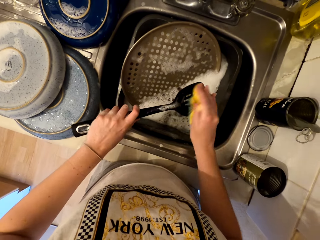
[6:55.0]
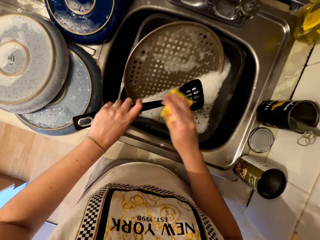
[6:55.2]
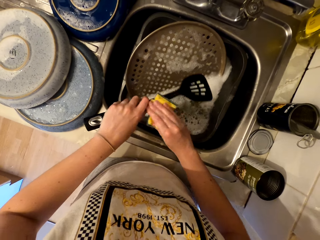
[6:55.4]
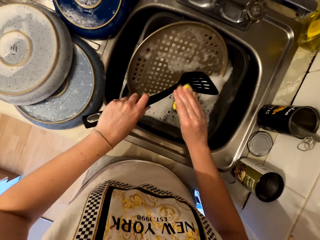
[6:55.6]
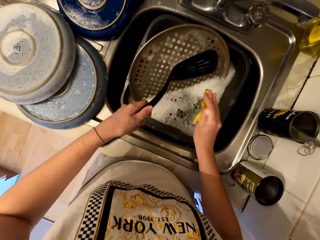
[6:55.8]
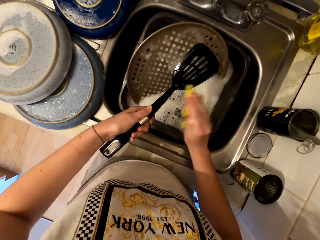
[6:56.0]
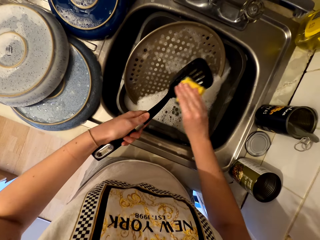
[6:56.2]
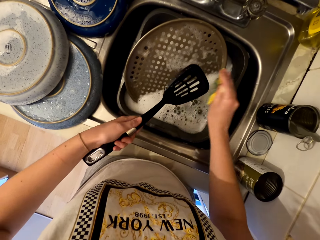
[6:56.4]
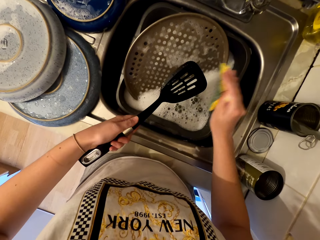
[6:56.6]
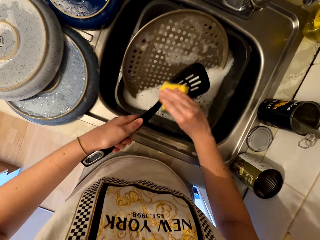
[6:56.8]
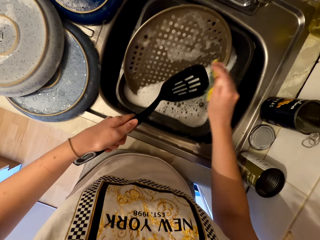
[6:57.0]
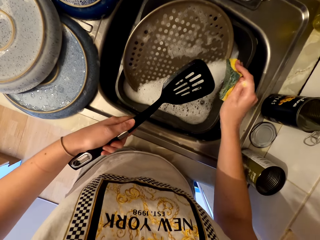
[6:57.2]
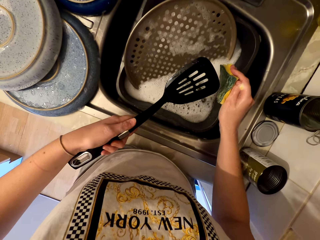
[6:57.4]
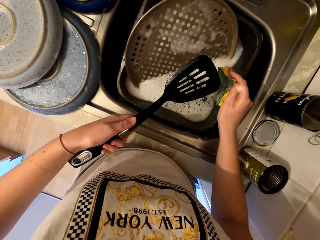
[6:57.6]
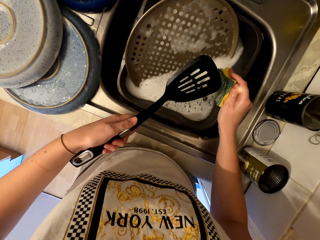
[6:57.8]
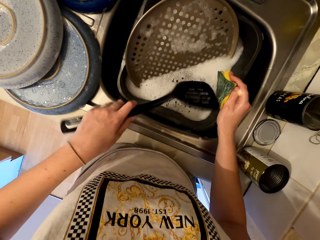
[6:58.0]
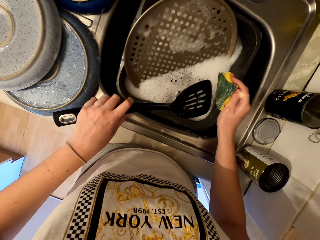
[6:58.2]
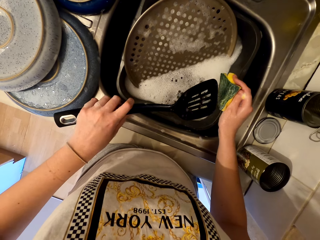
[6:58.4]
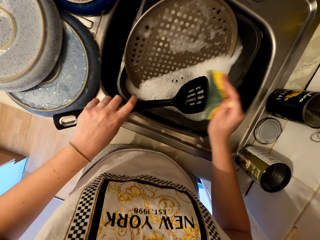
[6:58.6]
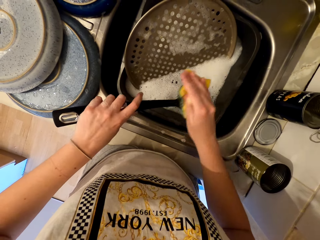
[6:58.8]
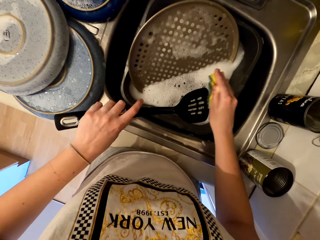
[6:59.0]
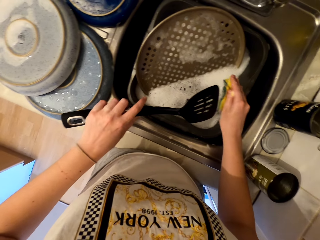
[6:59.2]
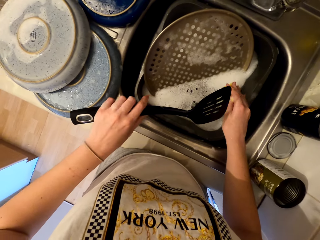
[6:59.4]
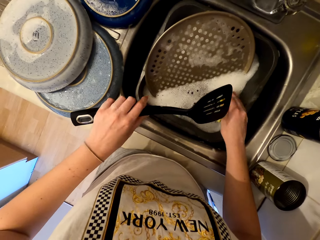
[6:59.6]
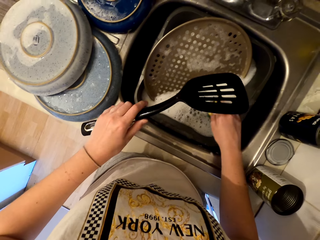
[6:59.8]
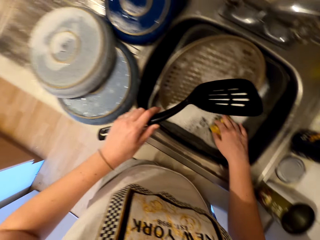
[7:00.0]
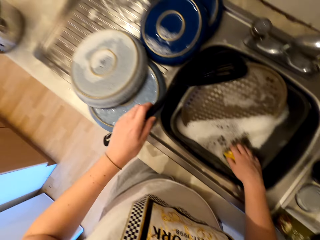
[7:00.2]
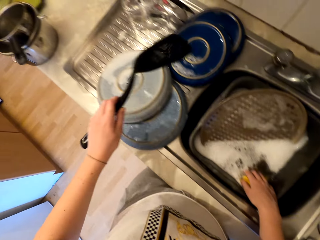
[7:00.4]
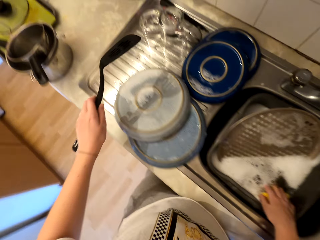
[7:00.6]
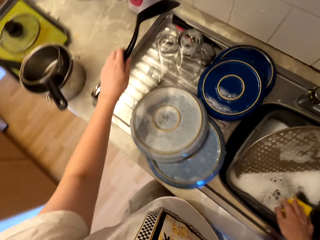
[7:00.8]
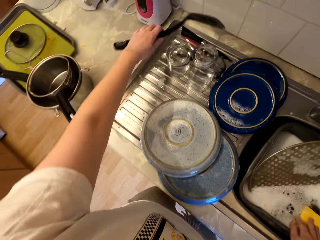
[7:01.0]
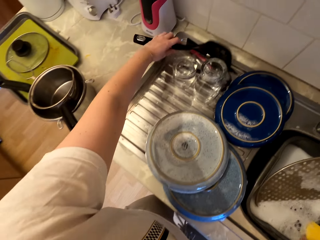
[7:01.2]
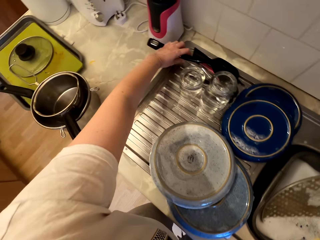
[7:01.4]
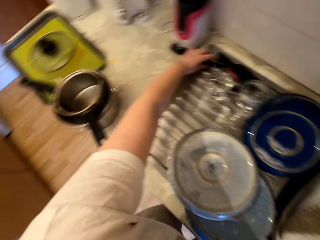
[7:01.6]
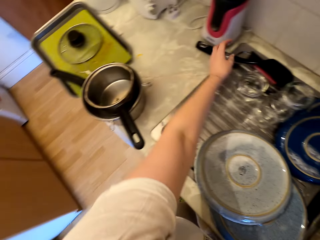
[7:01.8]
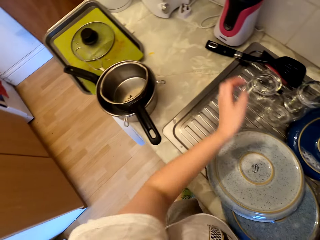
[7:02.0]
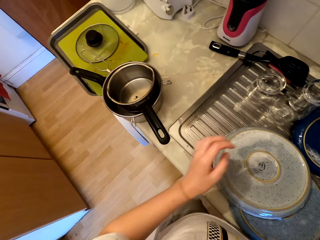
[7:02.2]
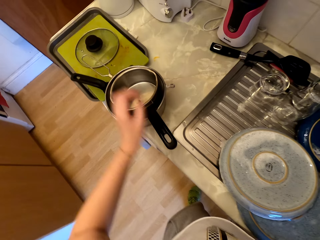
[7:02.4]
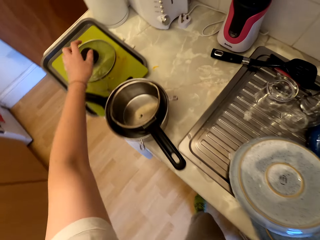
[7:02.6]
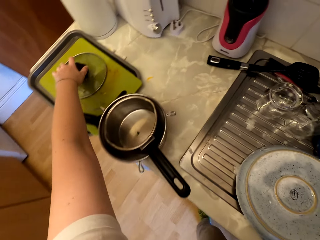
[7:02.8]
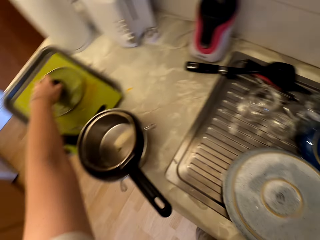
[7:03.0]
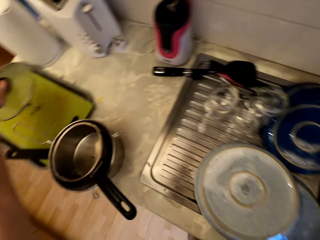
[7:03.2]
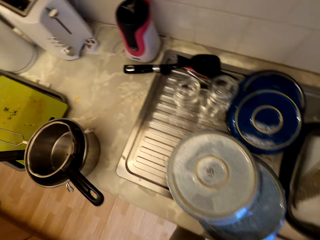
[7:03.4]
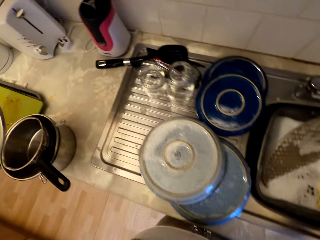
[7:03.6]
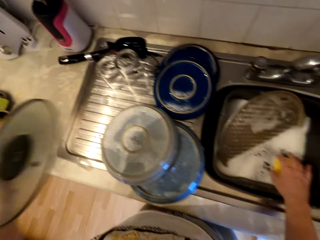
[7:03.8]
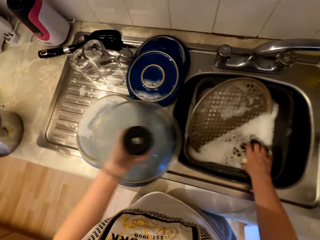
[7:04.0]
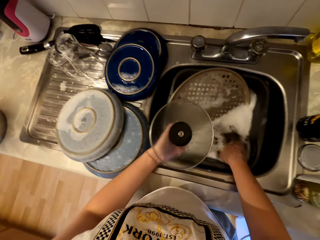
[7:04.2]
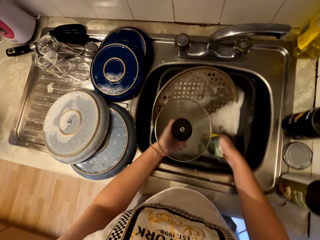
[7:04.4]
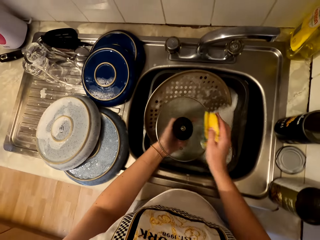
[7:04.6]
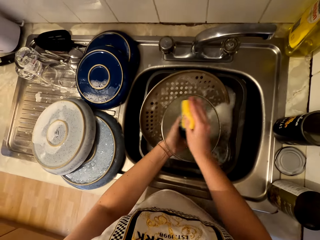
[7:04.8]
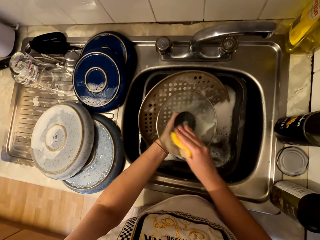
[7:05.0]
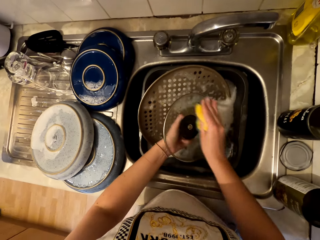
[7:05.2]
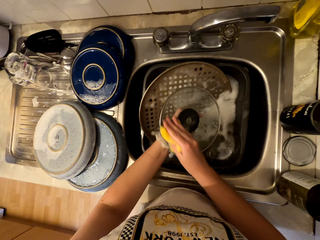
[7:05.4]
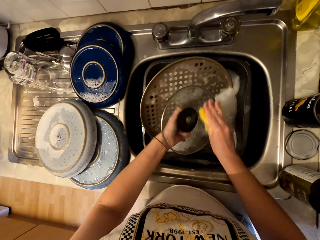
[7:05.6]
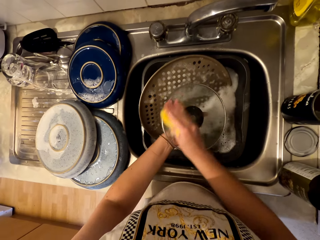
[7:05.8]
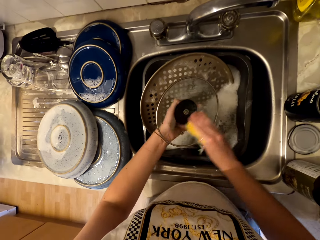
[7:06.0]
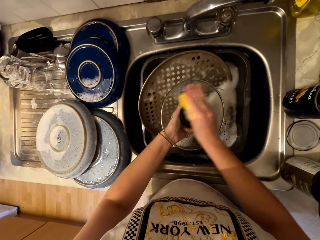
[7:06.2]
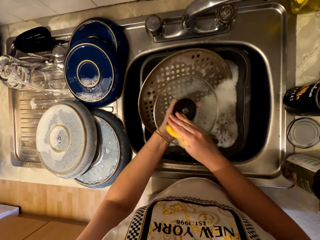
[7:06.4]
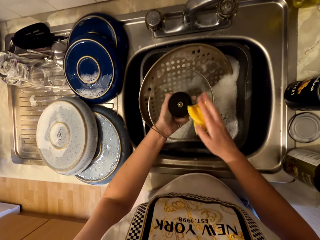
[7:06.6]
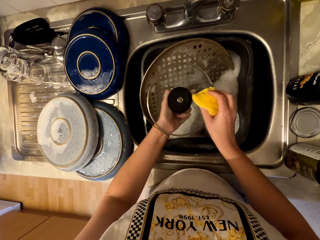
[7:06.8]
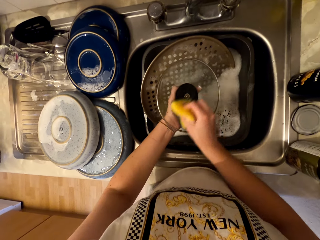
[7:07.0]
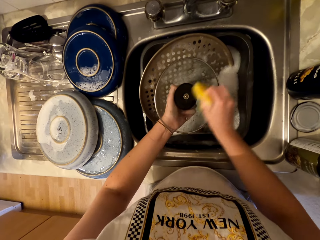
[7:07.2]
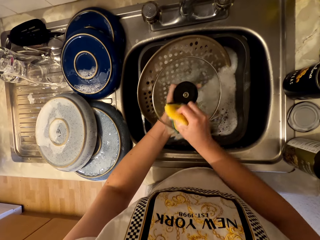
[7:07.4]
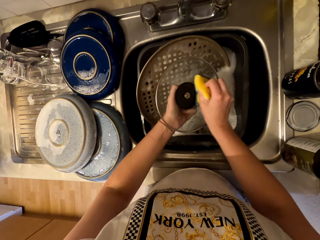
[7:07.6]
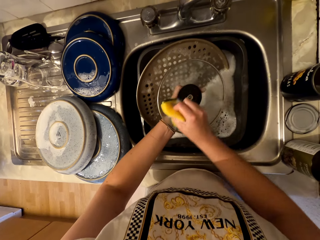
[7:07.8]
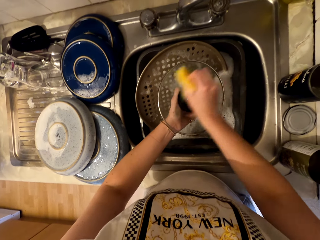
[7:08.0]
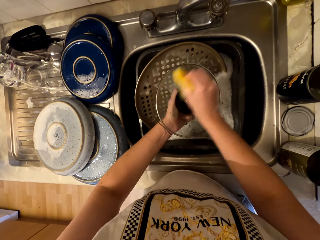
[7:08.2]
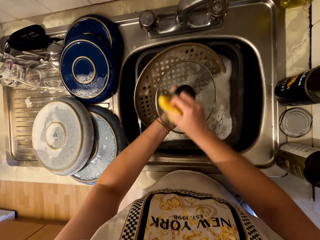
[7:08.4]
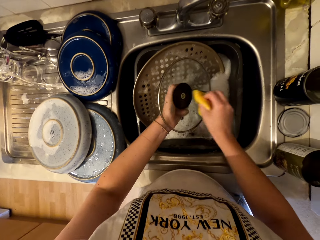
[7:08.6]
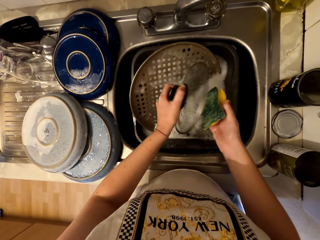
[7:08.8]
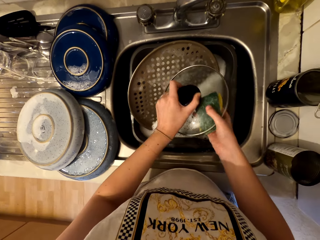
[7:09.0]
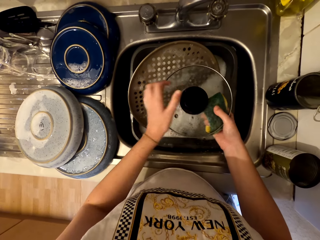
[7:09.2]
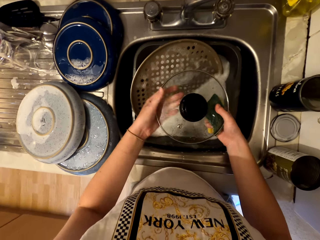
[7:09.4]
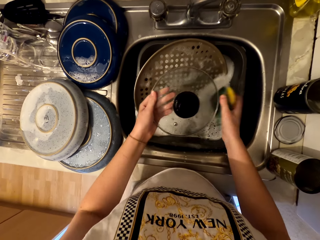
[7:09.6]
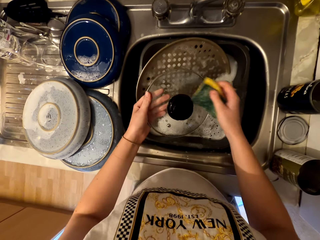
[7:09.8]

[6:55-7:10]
The camera wearer cleans the cooking spoon with the sponge. They stare at the cooking spoon. They wipe the cooking spoon with the sponge. They drop the sponge in the sink water. They put the spatula on the counter. They pick up the saucepan lid or cooking pot lid from the counter. They pick up the sponge from the sink water. They wash the saucepan lid in the sink with the sponge.

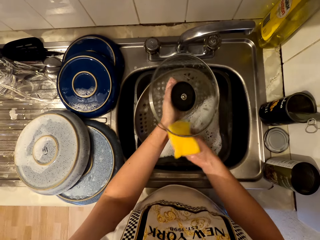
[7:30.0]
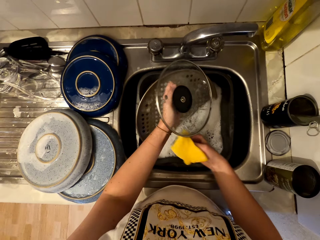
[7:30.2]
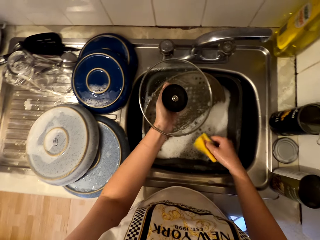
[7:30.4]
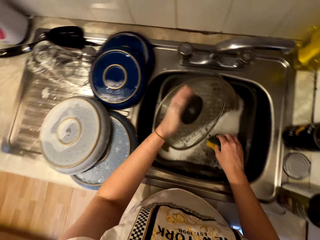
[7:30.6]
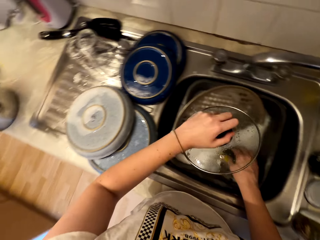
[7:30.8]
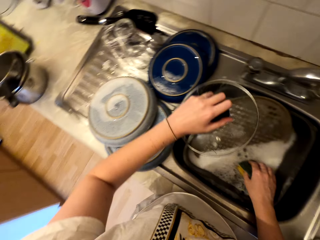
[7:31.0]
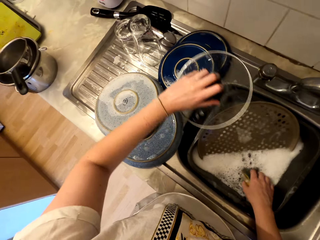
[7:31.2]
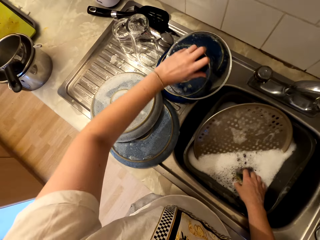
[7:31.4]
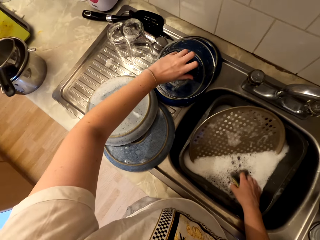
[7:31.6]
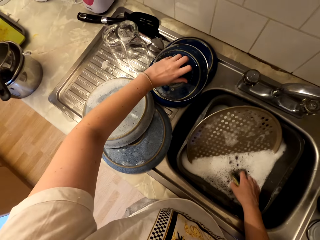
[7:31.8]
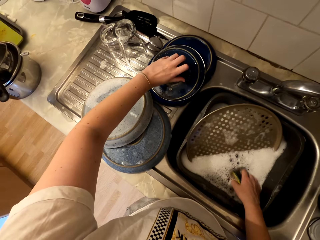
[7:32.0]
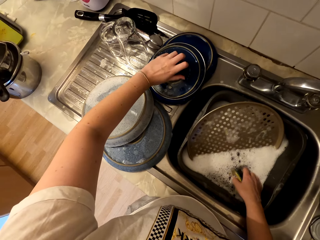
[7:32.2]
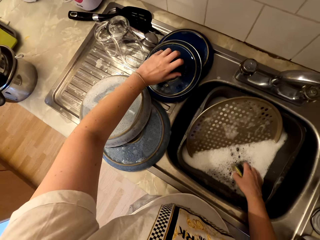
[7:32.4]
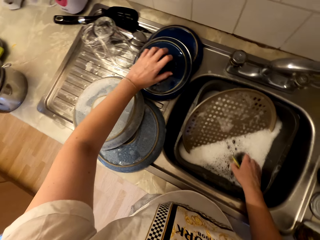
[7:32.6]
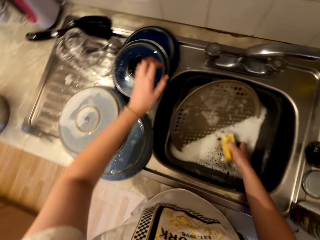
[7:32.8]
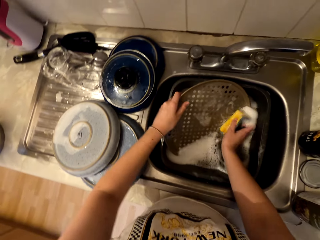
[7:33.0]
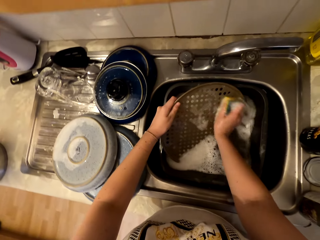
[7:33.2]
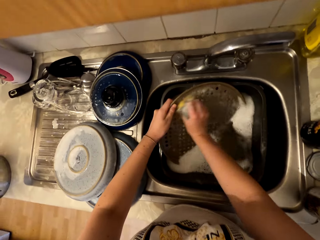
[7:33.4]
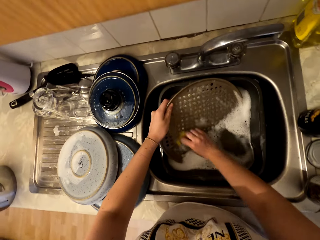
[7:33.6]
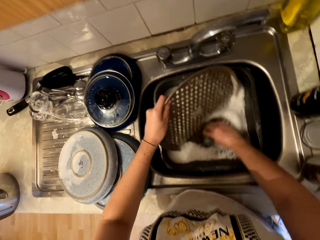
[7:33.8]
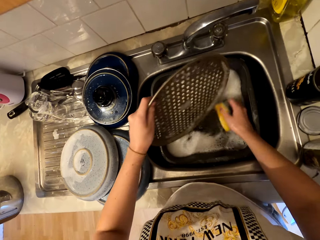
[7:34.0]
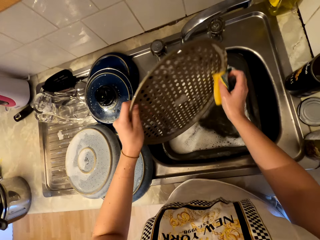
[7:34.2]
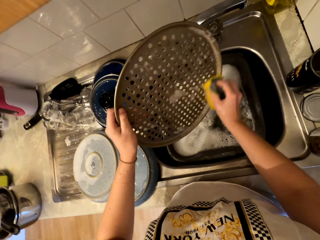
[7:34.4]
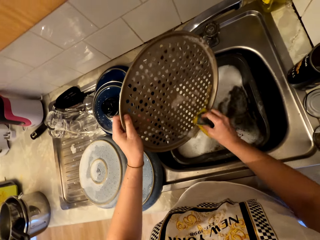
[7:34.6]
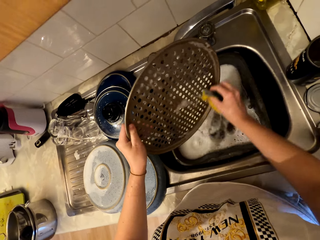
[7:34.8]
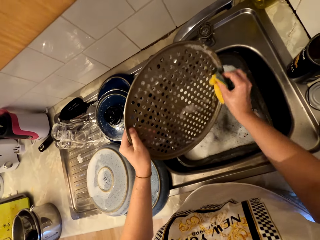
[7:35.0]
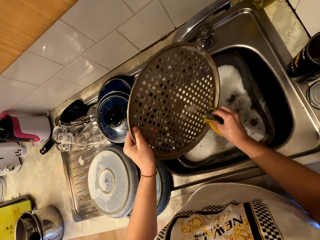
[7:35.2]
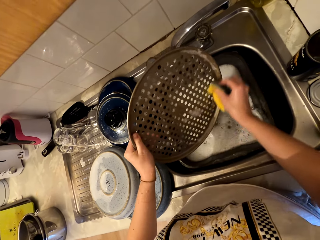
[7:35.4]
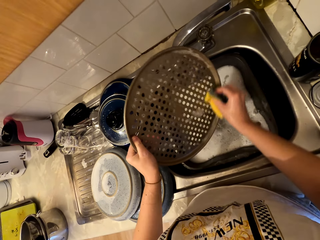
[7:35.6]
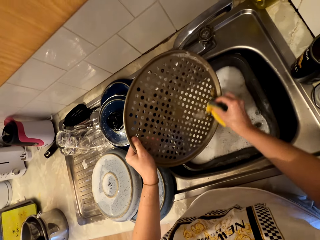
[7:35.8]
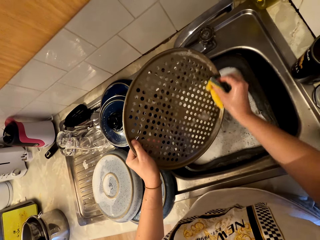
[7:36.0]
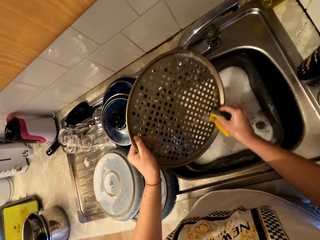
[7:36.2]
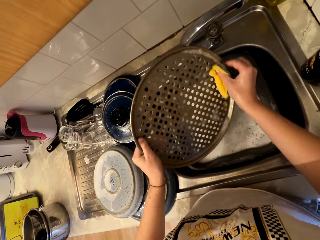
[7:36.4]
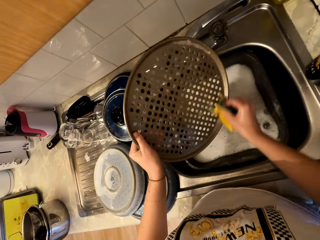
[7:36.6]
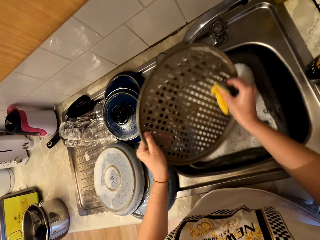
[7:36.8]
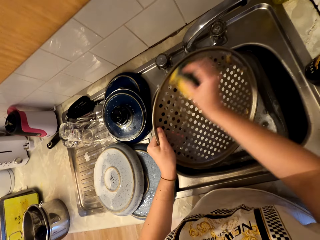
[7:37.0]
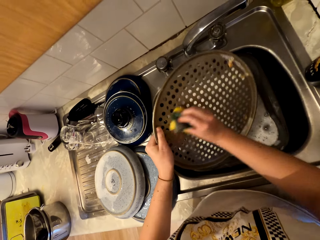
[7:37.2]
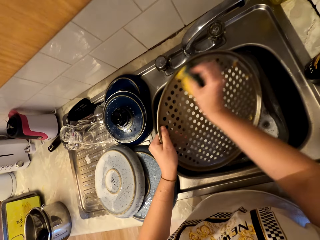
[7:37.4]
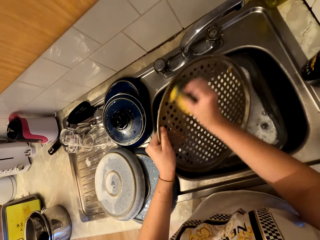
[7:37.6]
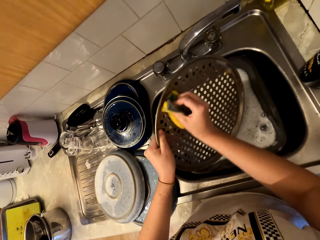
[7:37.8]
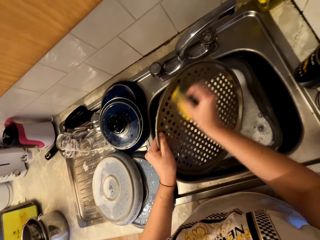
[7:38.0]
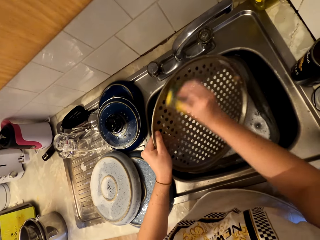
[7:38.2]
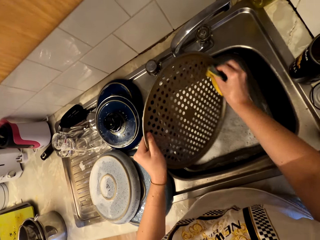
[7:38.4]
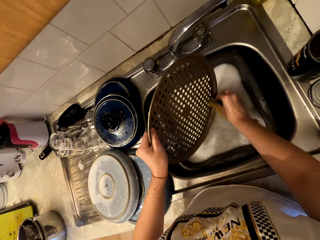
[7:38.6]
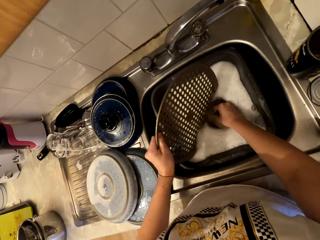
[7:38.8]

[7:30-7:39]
The camera wearer puts the saucepan lid on the counter. They wash the makanai flat tray in the sink with a sponge.
